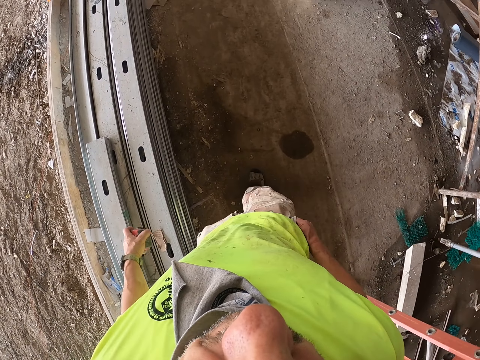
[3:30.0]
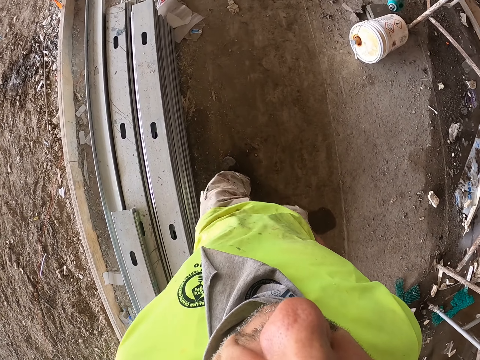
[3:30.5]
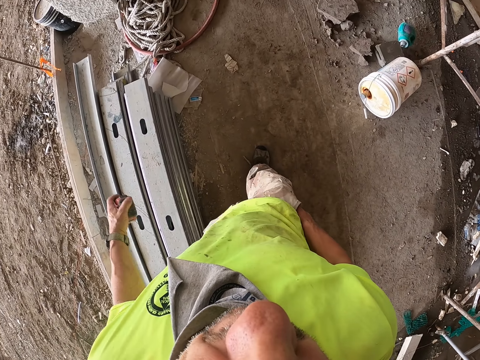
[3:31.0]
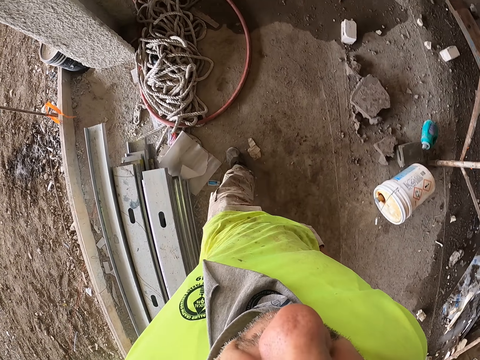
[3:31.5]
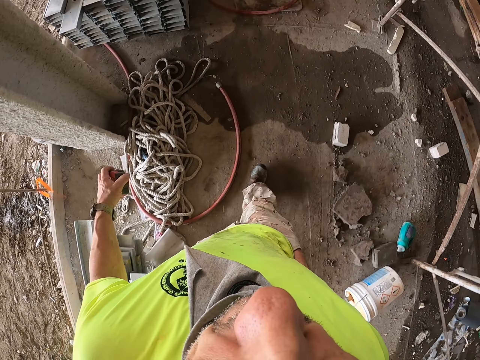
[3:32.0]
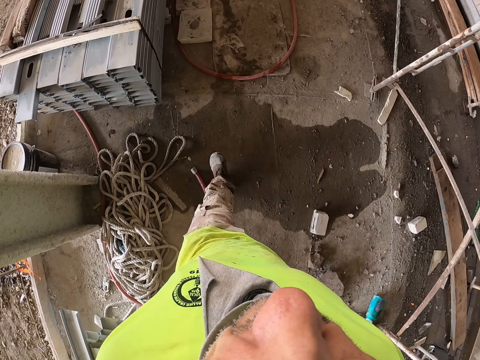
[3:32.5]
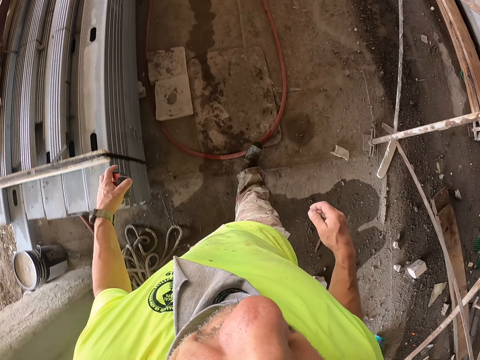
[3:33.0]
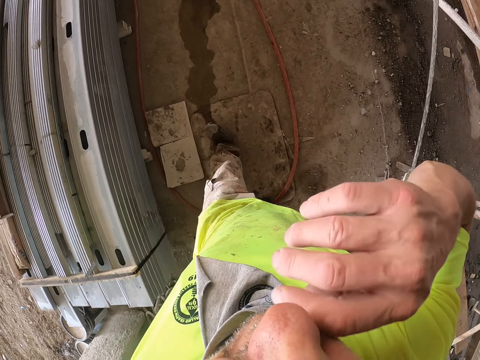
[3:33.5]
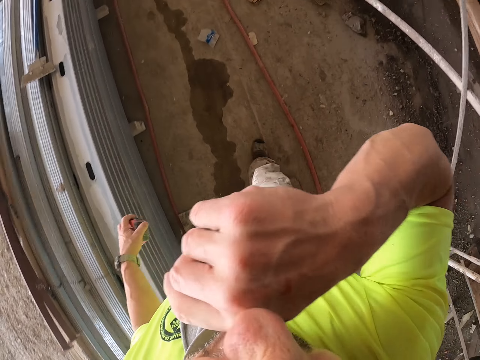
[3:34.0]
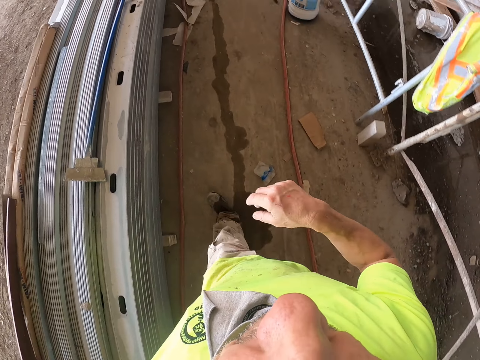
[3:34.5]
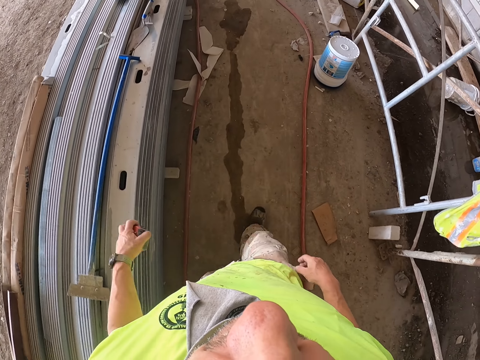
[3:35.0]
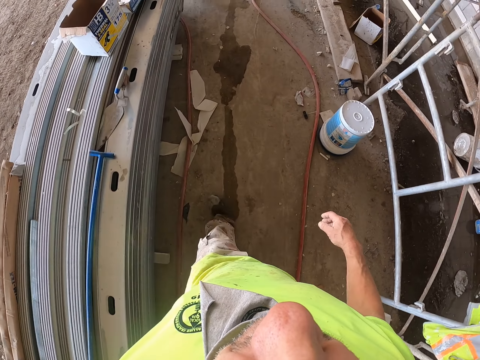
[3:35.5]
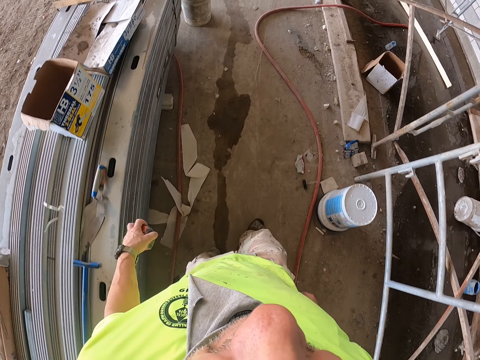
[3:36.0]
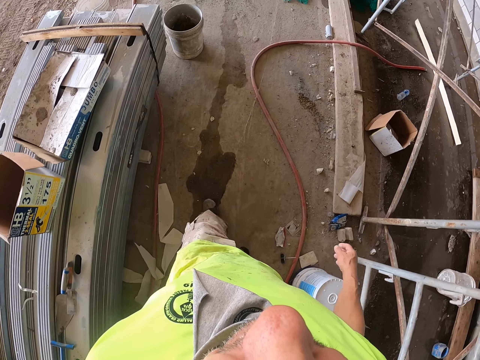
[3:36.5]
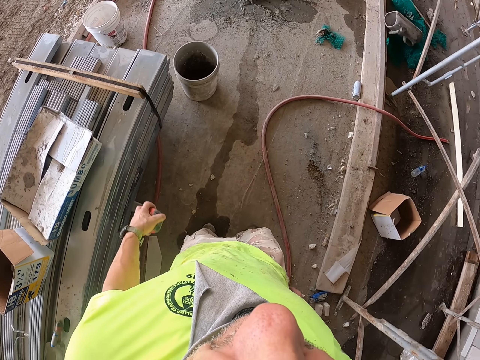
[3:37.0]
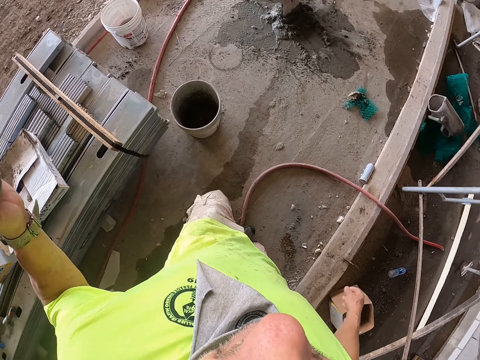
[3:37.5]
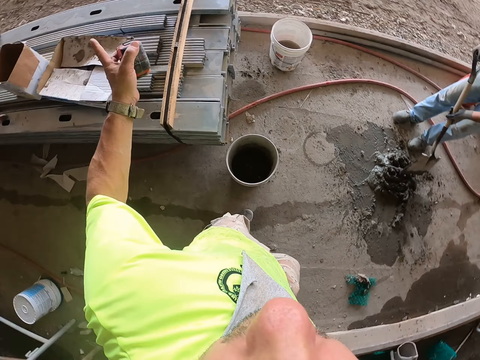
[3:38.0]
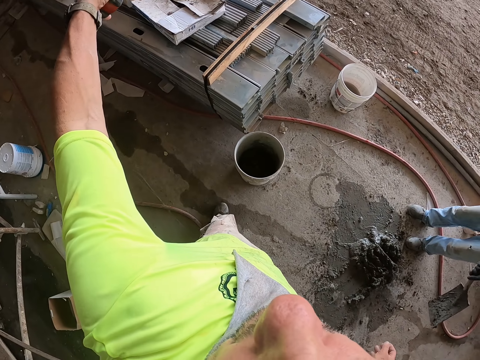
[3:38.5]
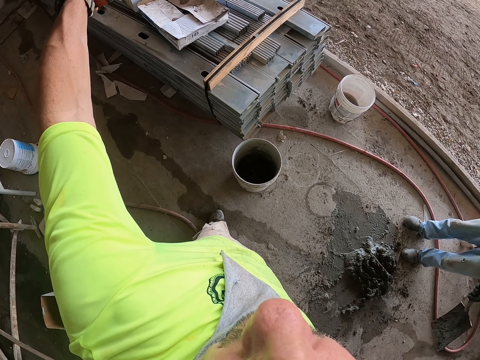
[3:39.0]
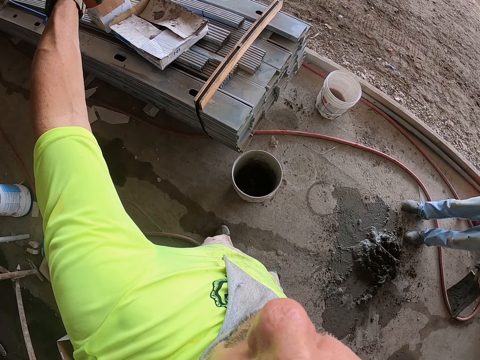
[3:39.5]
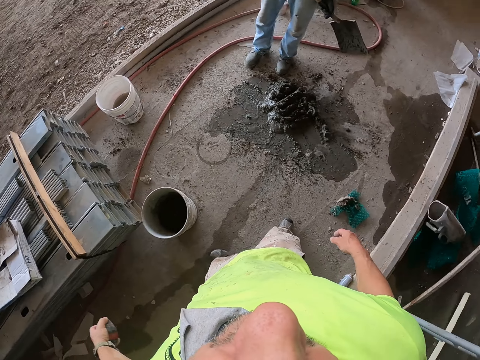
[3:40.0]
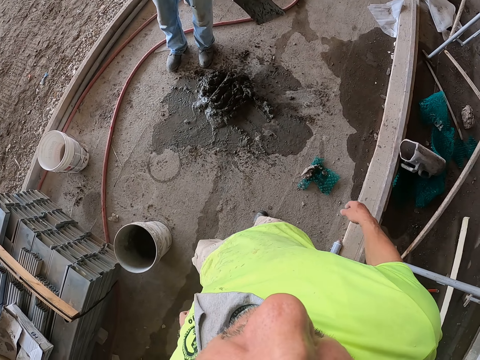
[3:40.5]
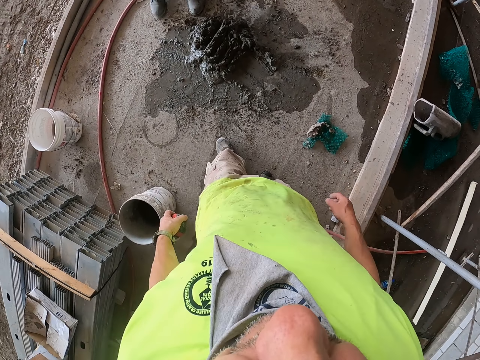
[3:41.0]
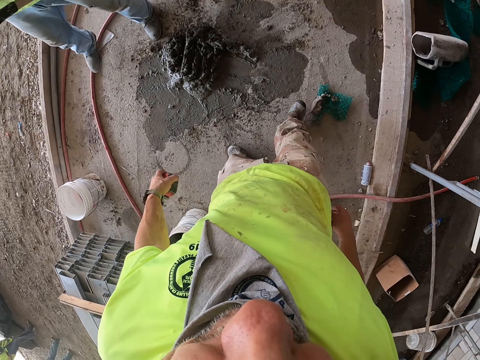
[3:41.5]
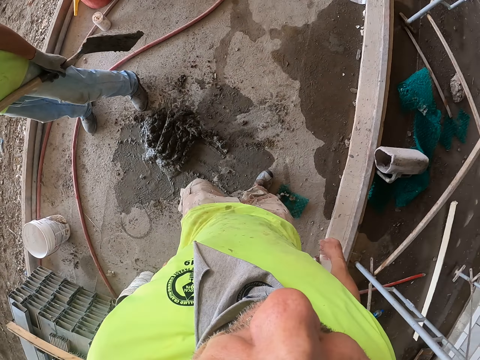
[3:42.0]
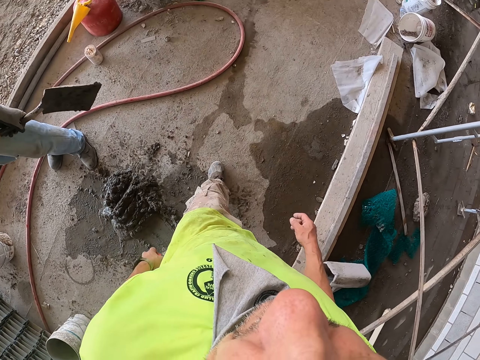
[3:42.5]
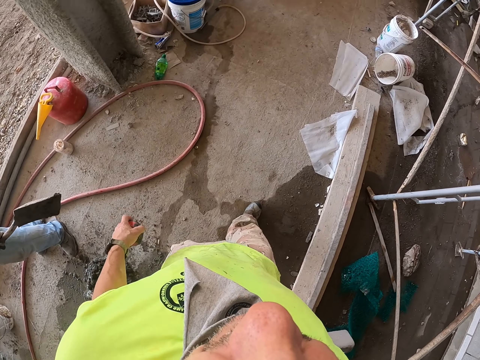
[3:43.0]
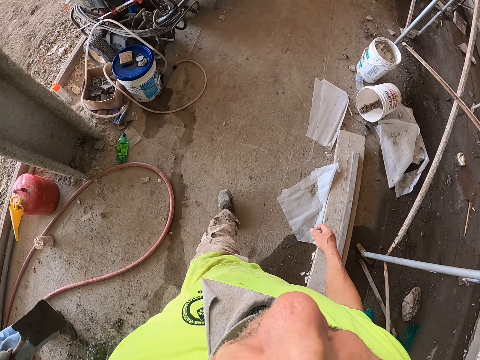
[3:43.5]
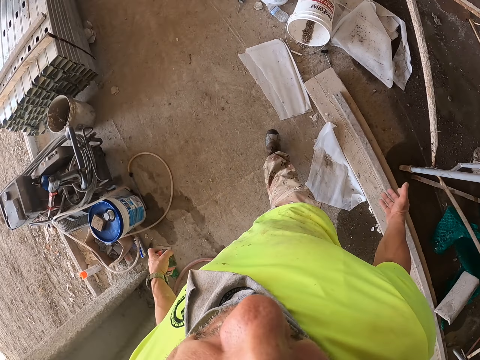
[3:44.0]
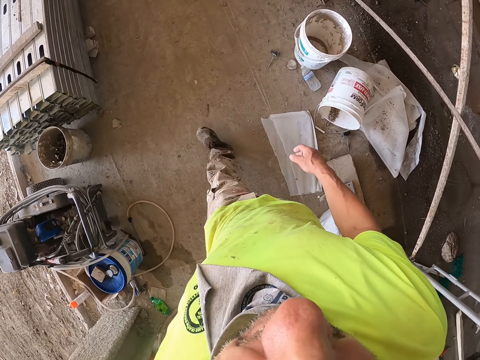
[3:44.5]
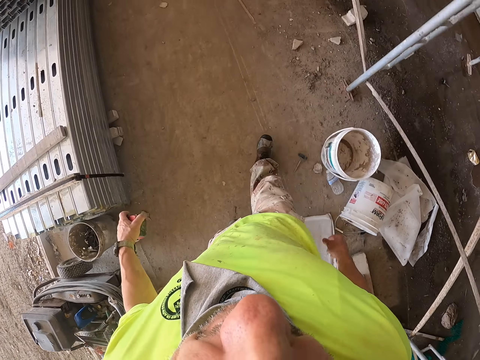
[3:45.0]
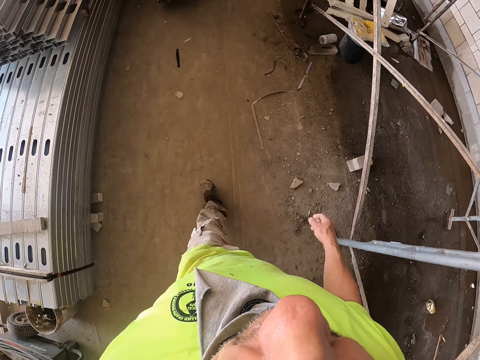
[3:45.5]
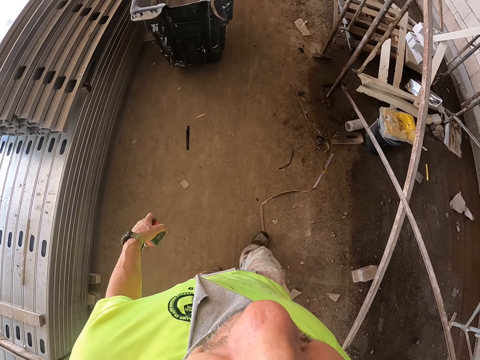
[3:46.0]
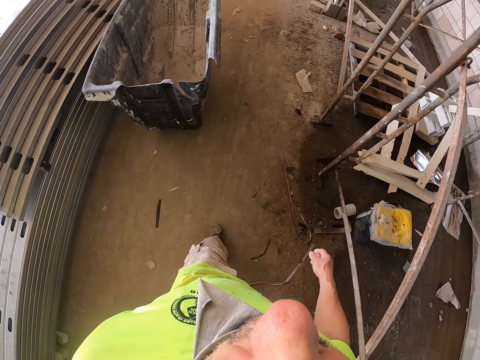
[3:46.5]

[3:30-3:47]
The camera wearer wipes his nose. He walks around the construction site. He points around. He does hand movements. He walks around the construction site.

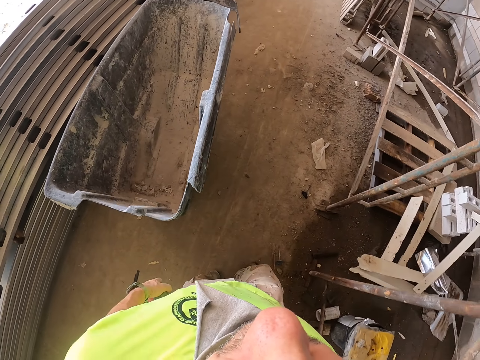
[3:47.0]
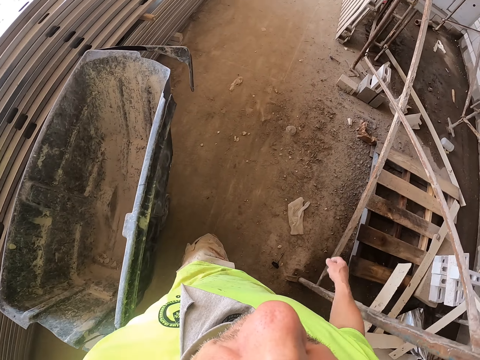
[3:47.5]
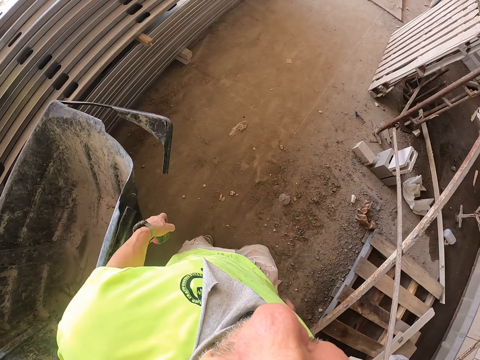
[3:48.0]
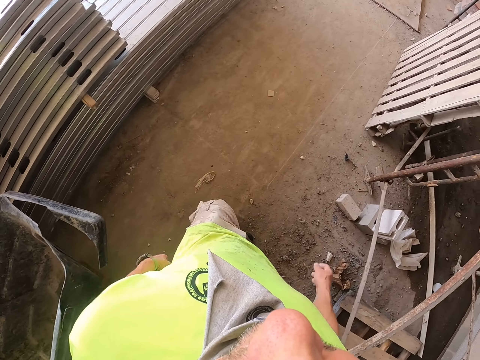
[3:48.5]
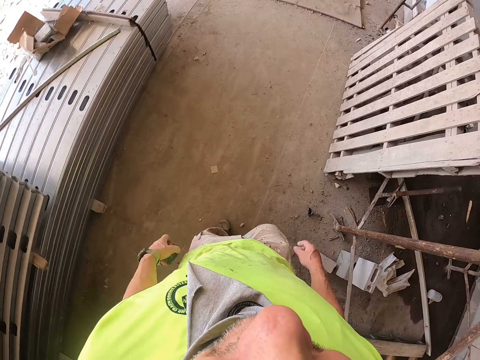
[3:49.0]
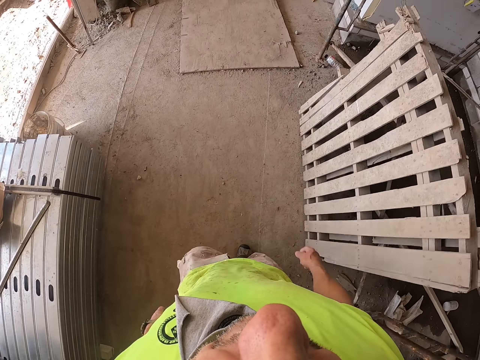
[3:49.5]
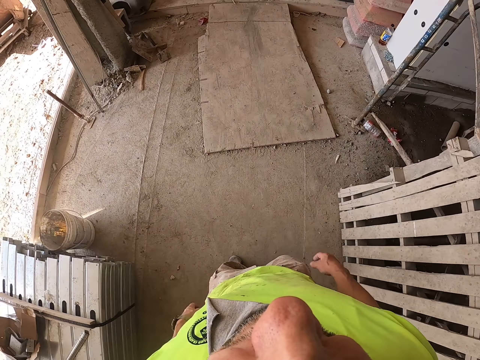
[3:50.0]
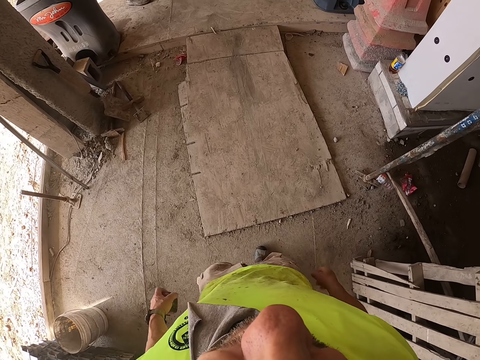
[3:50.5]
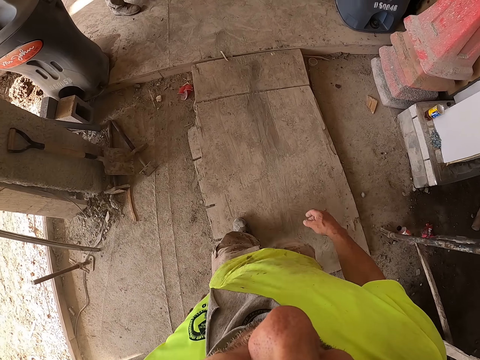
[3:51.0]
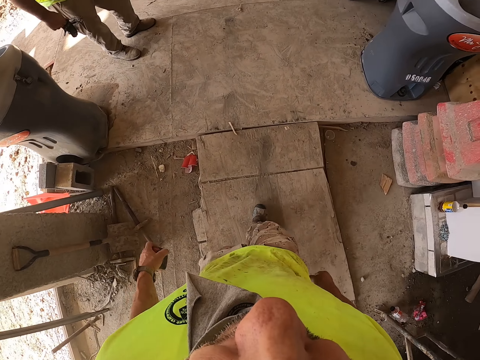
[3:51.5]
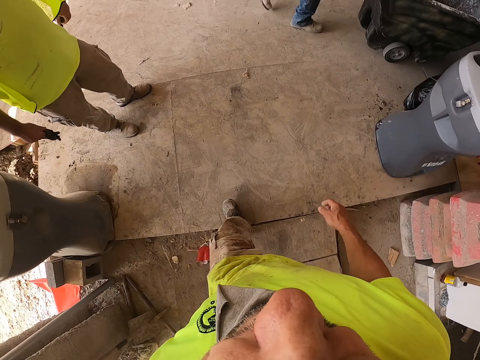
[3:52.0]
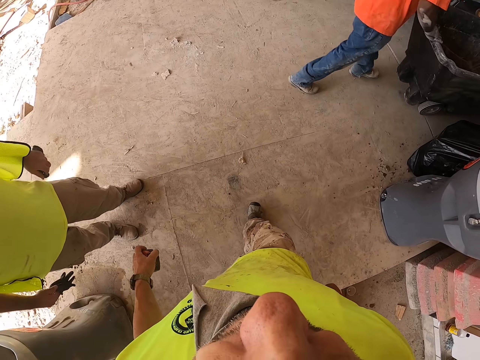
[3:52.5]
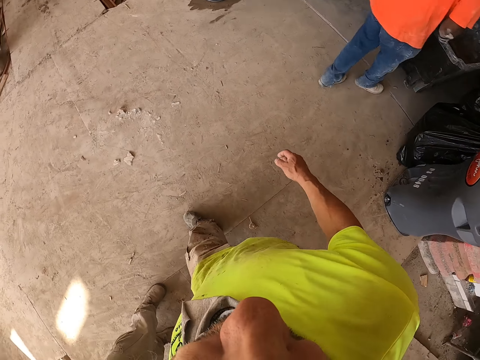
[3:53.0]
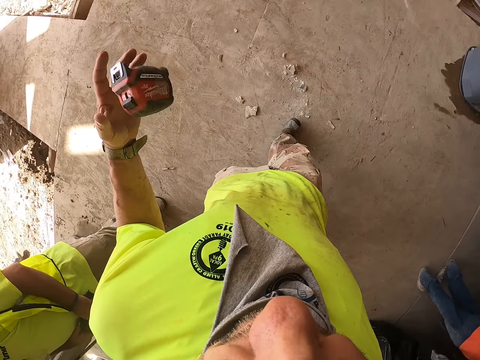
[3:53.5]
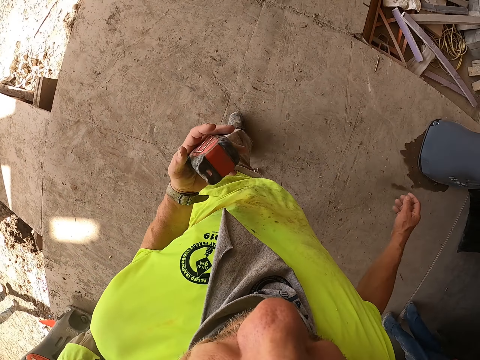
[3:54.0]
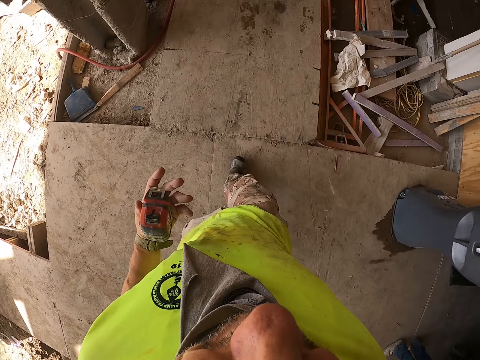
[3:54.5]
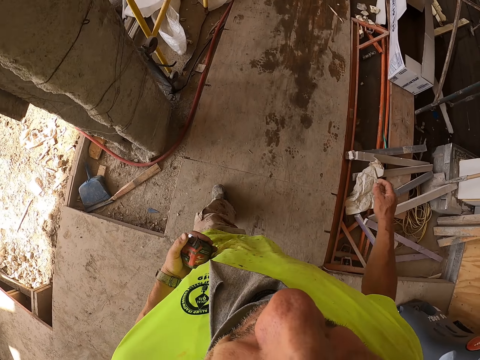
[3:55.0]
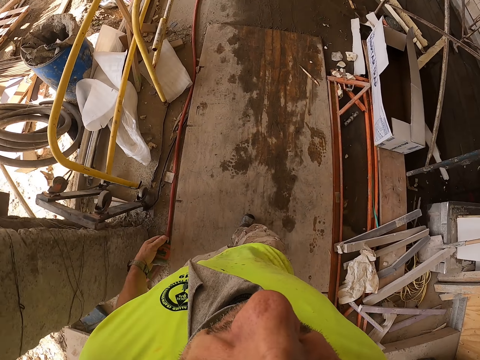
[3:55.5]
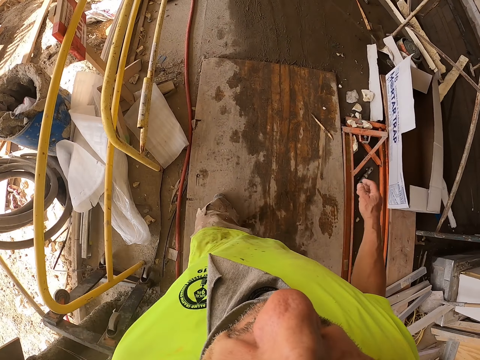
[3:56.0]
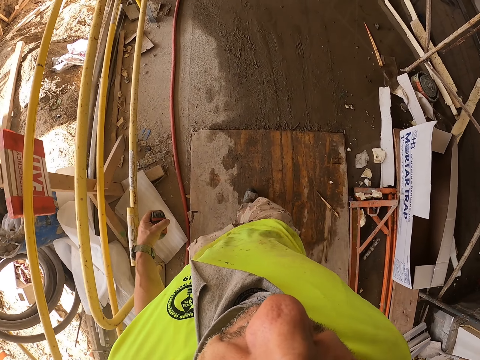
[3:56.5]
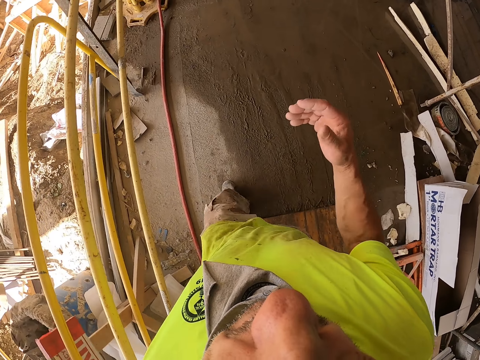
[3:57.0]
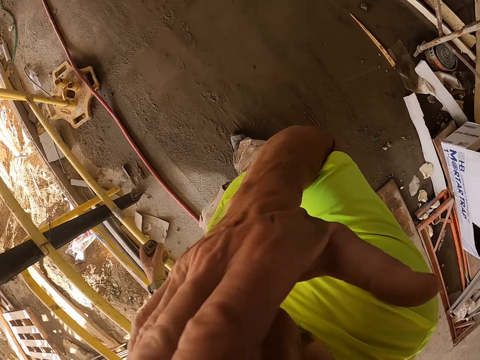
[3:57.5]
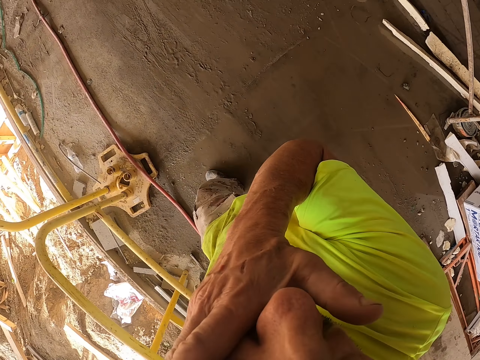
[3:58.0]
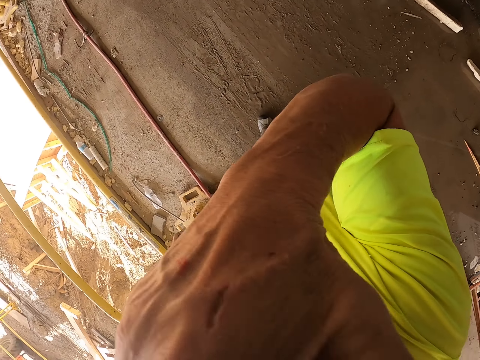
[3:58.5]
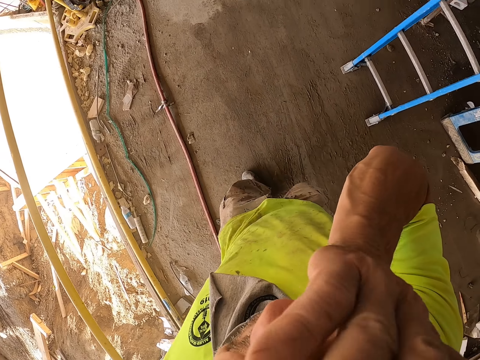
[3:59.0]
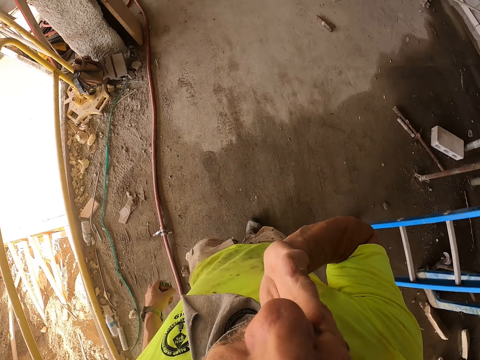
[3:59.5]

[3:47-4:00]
The camera wearer throws the tape measure up. He walks around the construction site. He wipes his face with a hand.
